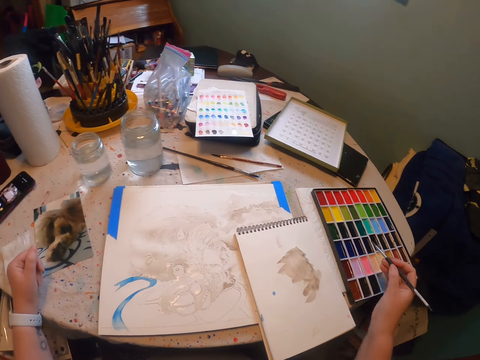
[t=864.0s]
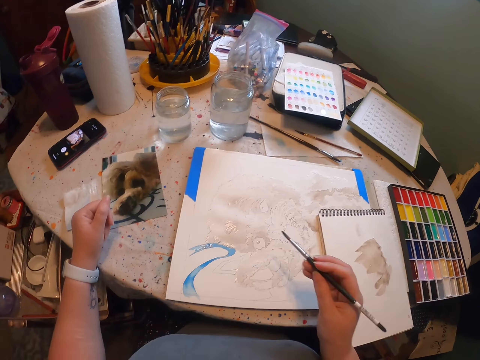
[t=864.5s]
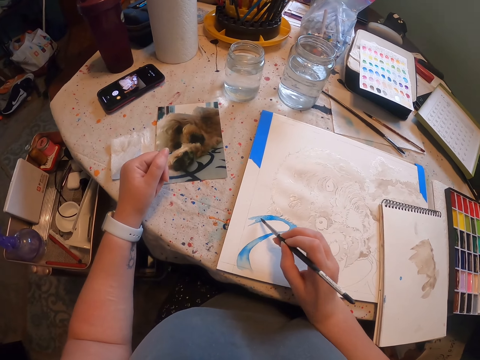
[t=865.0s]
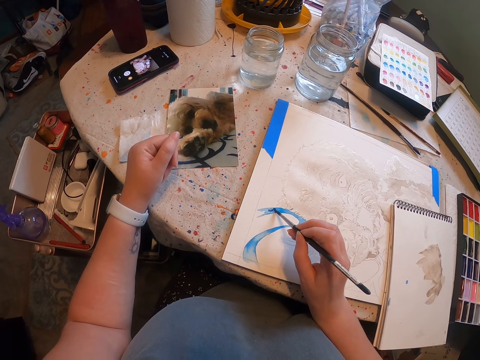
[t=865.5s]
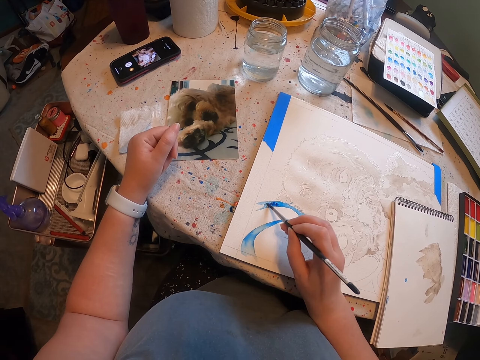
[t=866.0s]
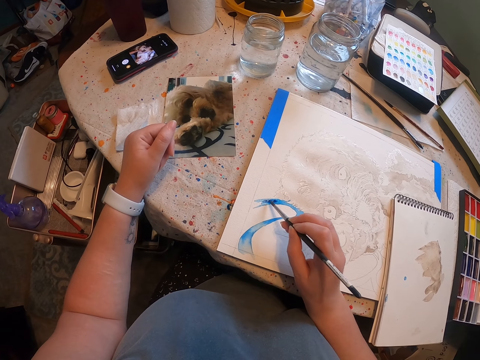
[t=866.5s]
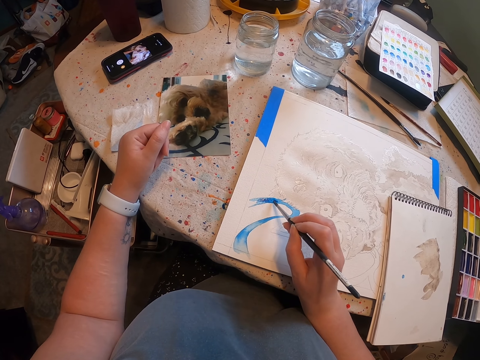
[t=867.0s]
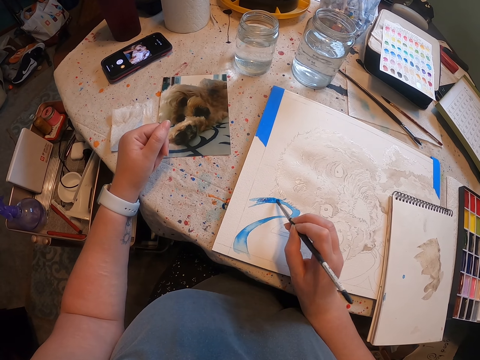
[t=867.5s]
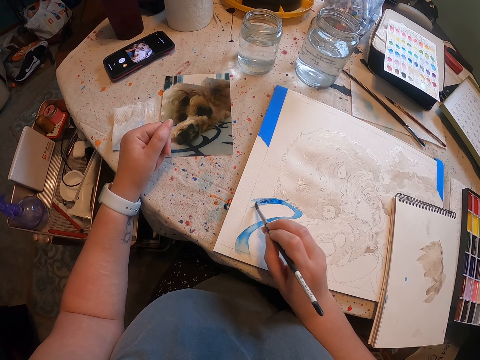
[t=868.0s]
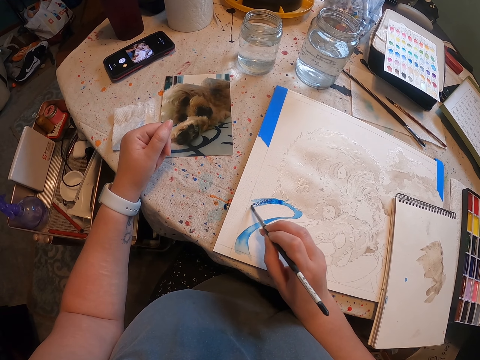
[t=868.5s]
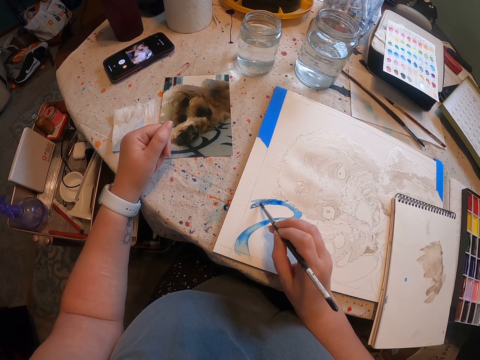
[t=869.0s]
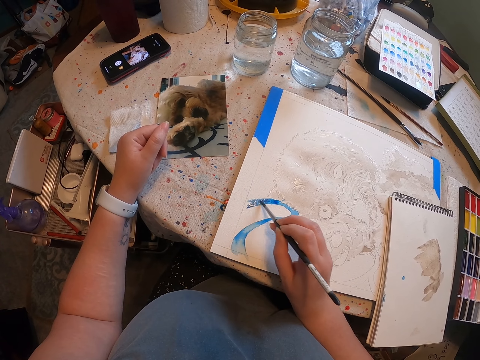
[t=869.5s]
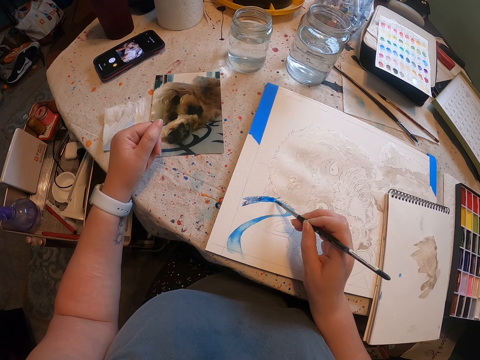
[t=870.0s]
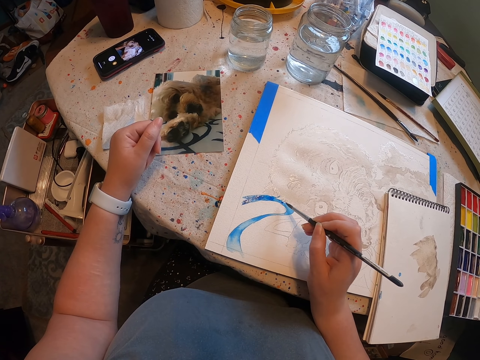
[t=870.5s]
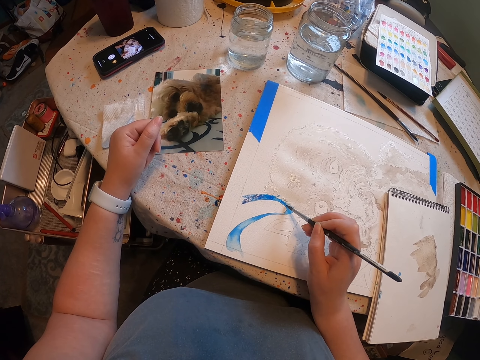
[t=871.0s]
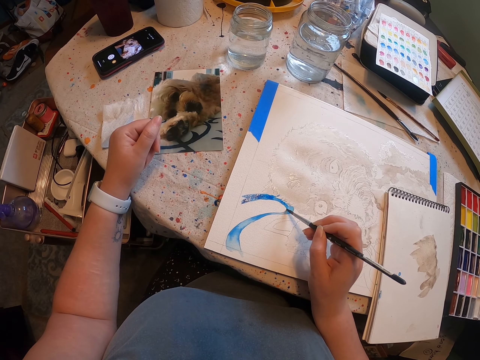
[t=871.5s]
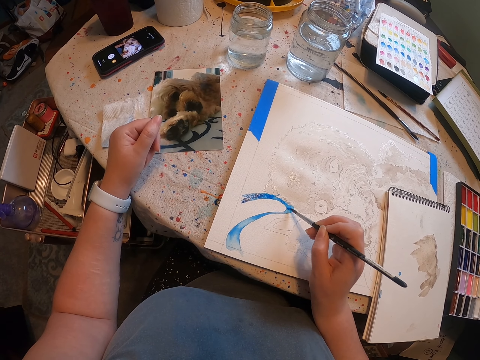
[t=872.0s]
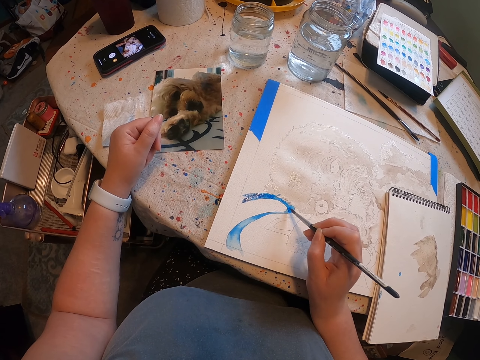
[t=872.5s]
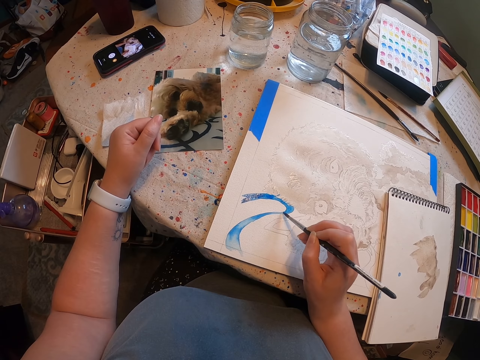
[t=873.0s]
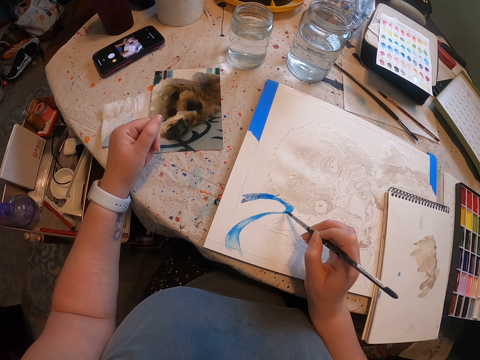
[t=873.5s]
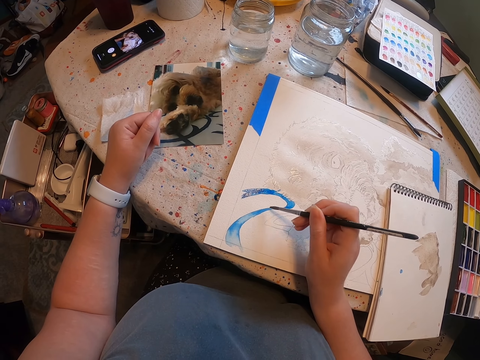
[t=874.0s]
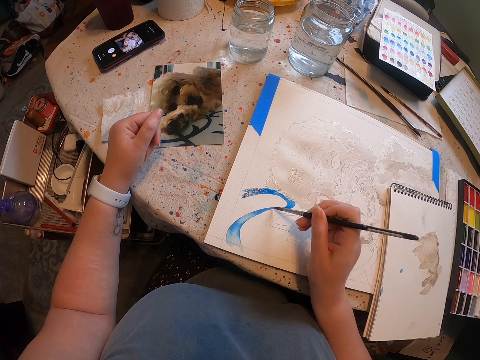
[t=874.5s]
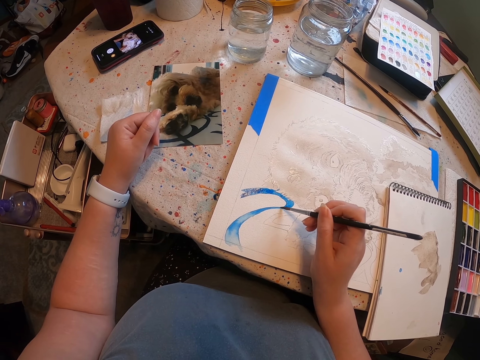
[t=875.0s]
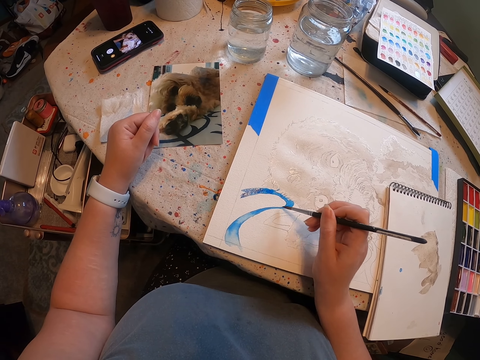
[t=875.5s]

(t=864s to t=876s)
The camera wearer dips the brush in the paint. They paint the sketch with the brush on the sheet of paper.

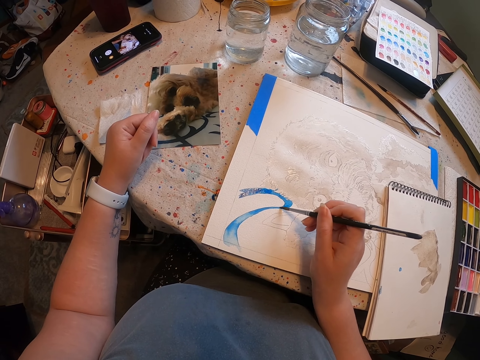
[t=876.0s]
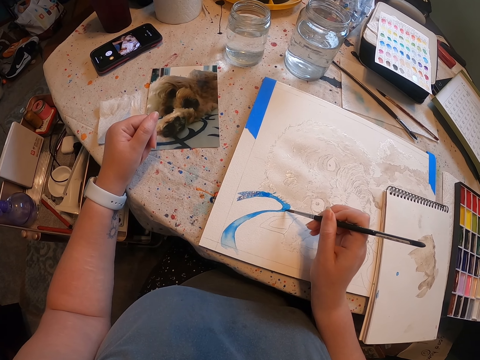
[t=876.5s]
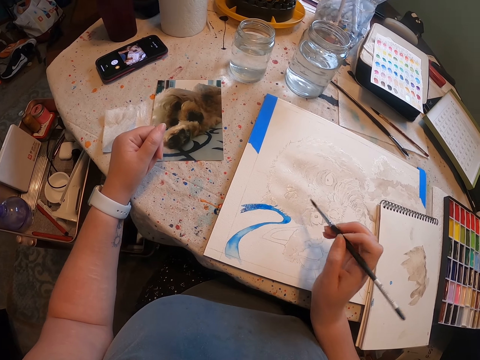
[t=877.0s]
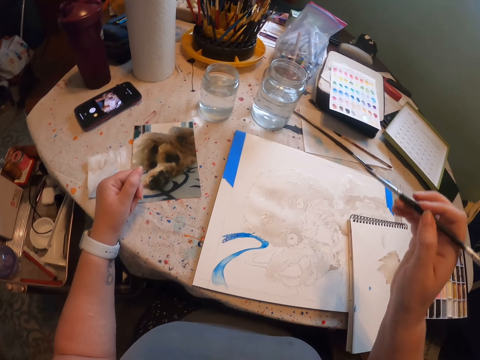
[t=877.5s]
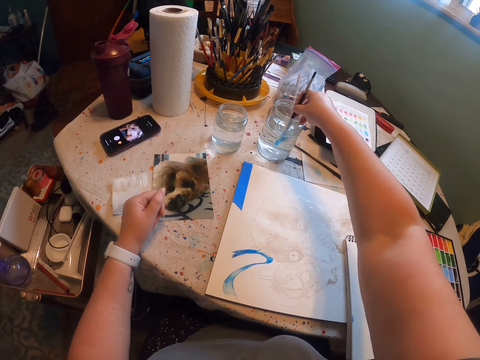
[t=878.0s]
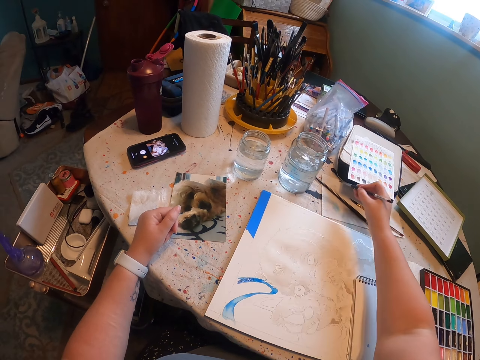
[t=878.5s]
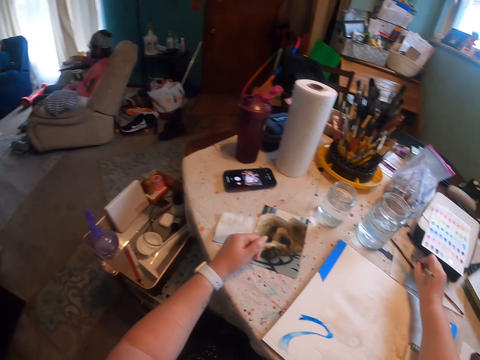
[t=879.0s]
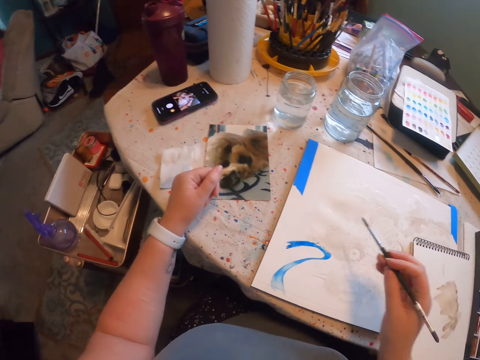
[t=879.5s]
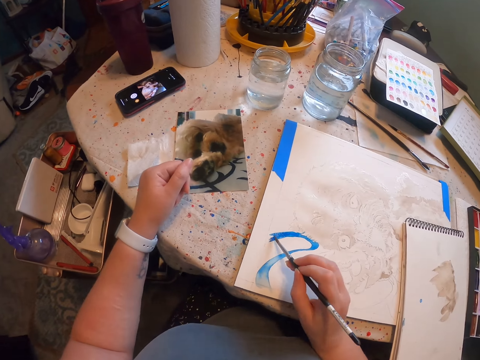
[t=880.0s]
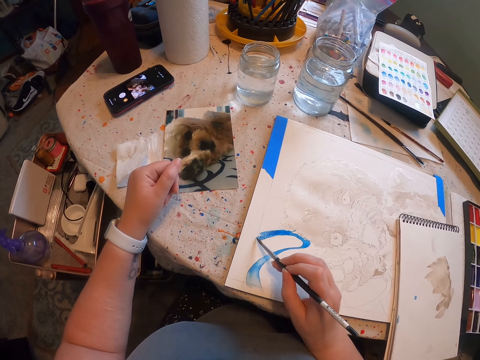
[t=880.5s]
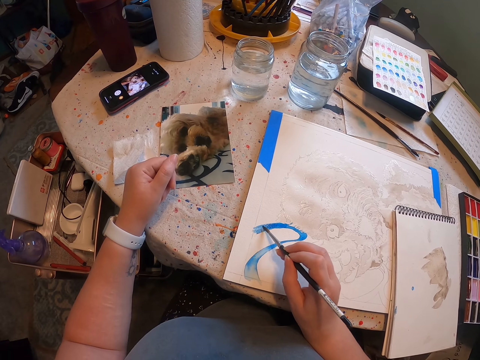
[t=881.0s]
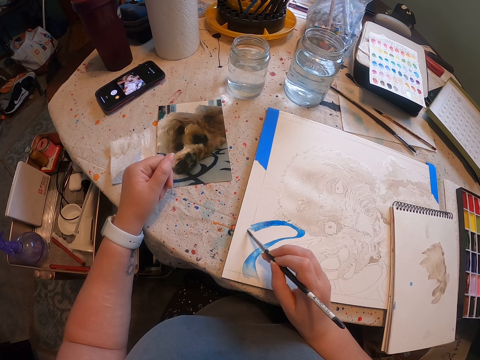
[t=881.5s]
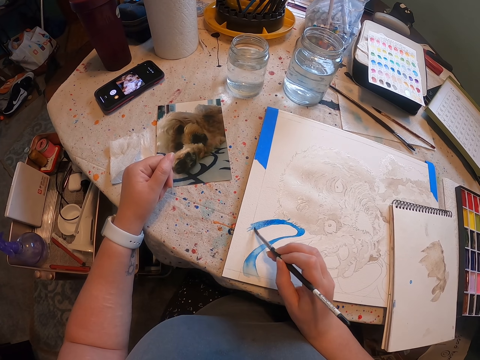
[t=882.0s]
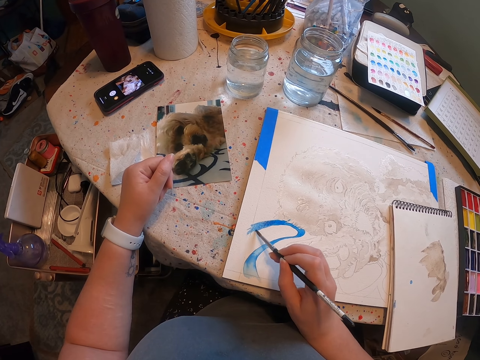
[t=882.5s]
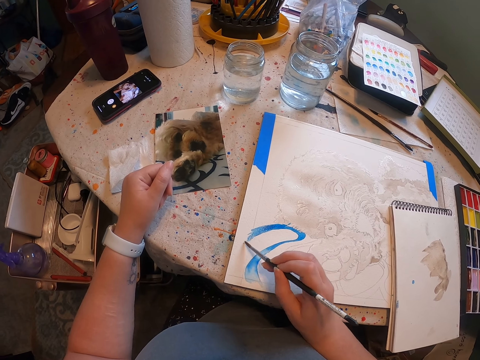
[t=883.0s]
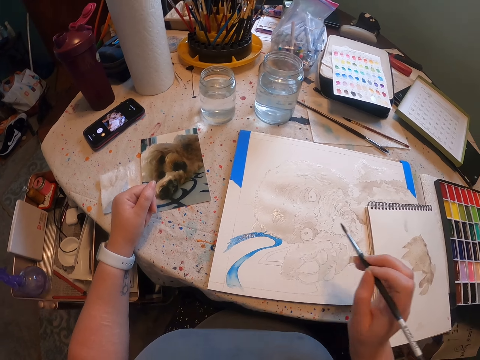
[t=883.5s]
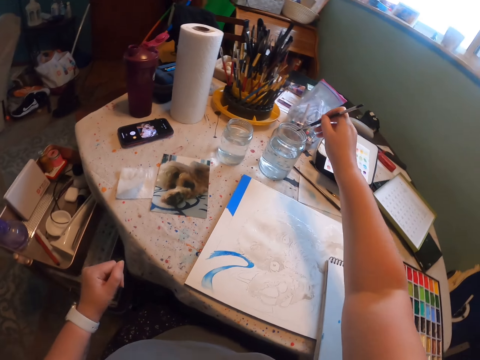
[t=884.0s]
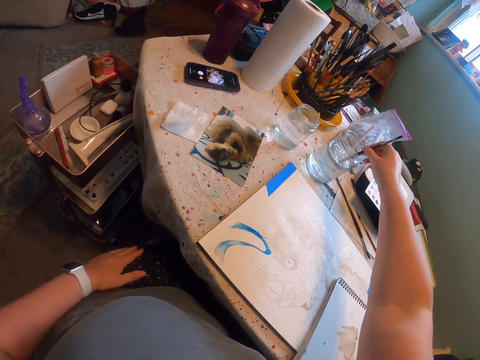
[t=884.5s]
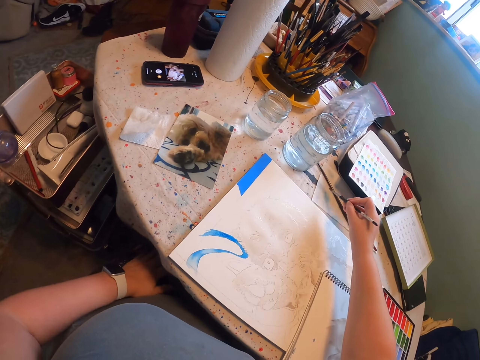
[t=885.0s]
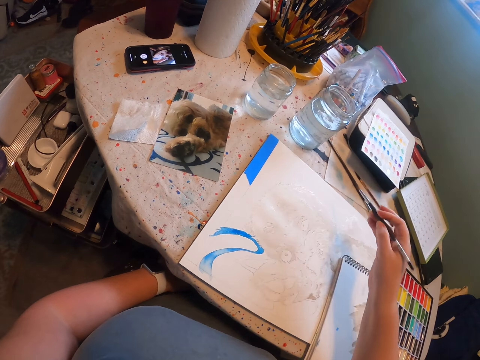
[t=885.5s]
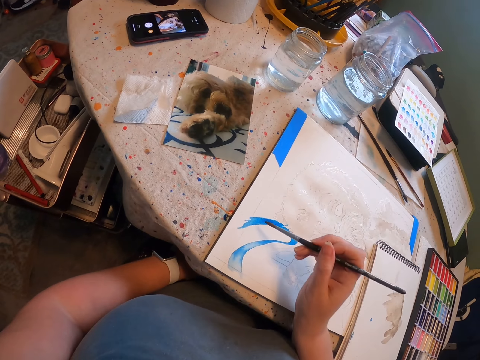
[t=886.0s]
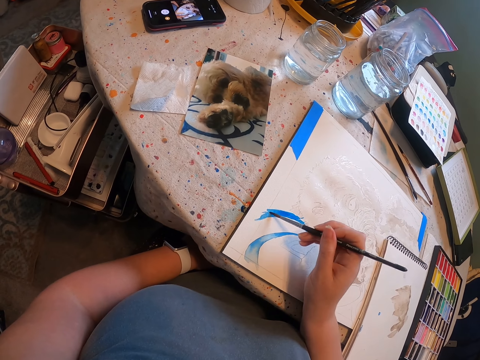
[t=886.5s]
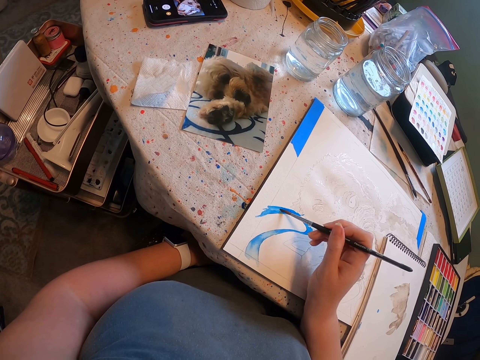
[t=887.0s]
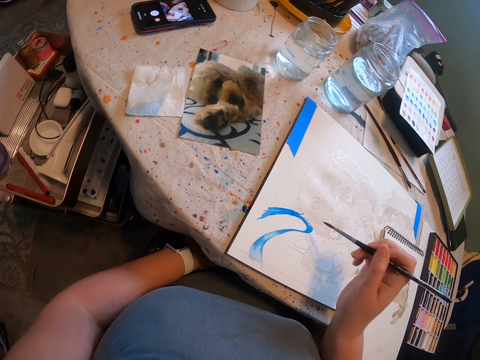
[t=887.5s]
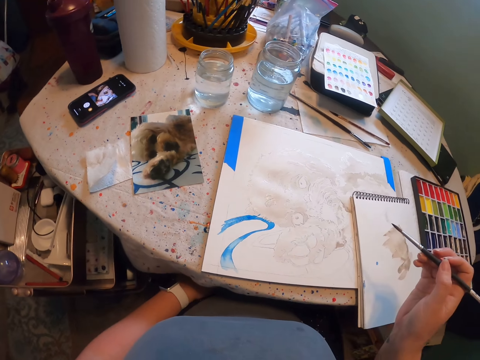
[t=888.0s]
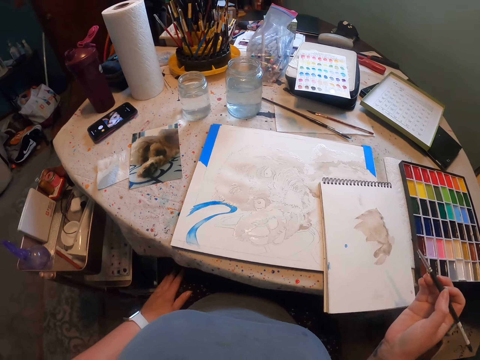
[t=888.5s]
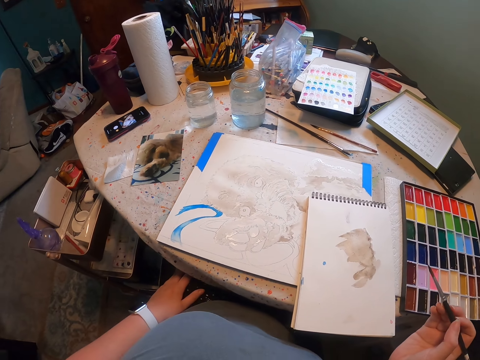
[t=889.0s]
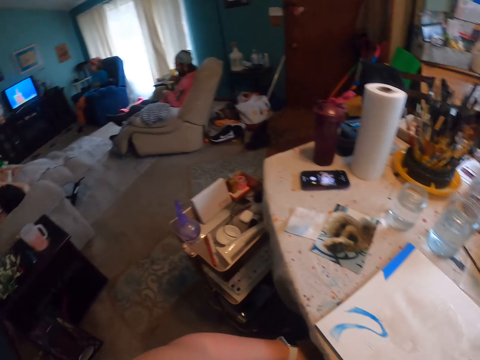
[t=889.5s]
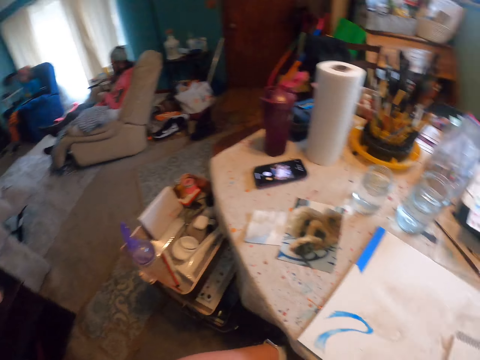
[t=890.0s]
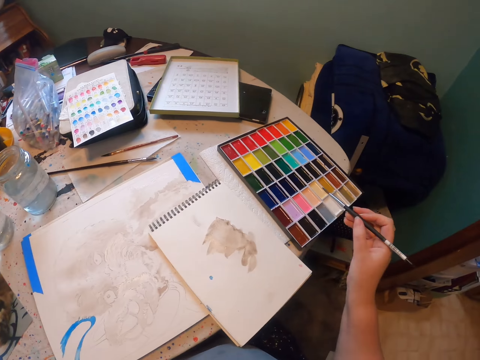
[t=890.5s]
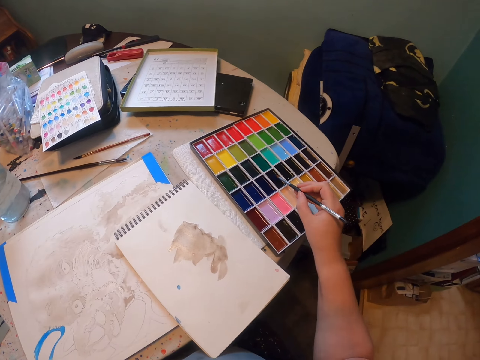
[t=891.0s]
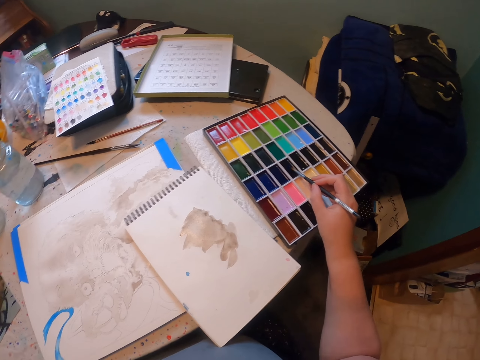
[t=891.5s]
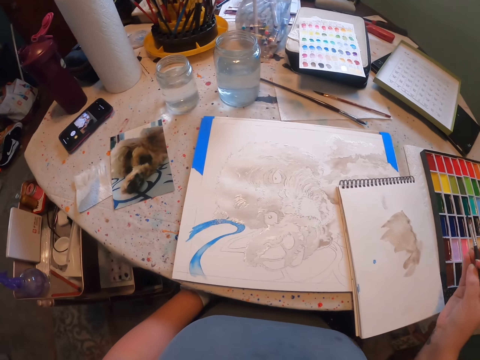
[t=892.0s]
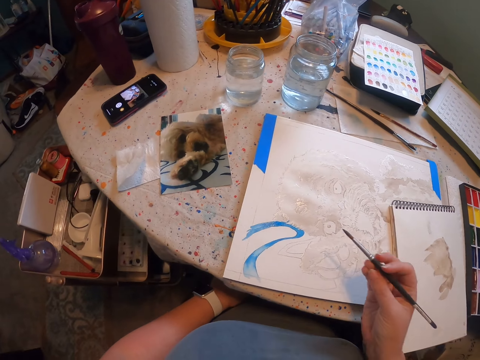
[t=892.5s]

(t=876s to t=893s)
The camera wearer dips the paint brush in water. They remove the paint brush from the water. They paint the sketch with the brush on the sheet of paper. They dip the brush in water. They remove the brush from the water. They paint the sketch with the brush on the sheet of paper. They dip the brush in the paint.
